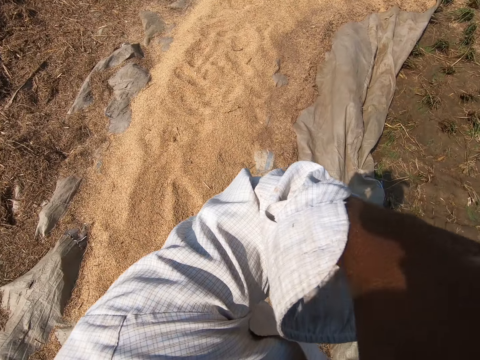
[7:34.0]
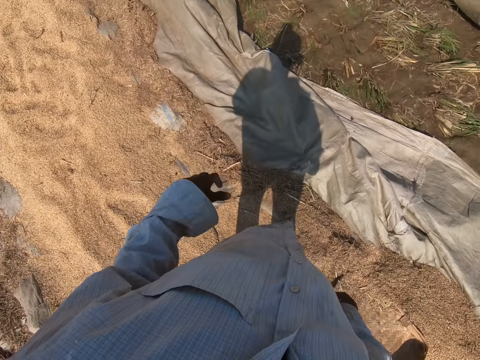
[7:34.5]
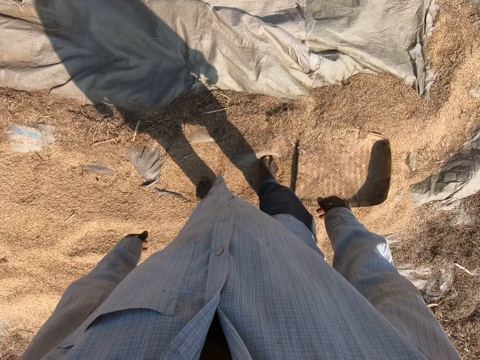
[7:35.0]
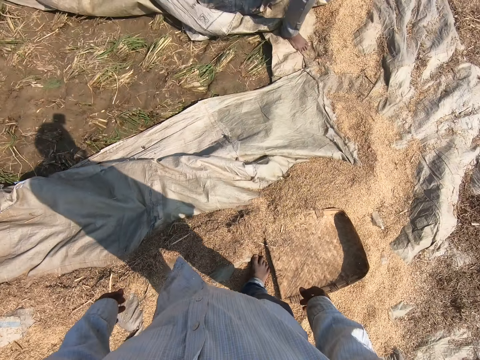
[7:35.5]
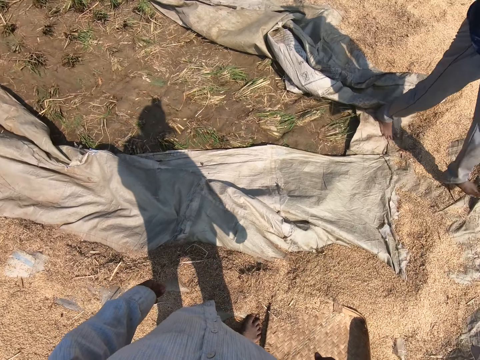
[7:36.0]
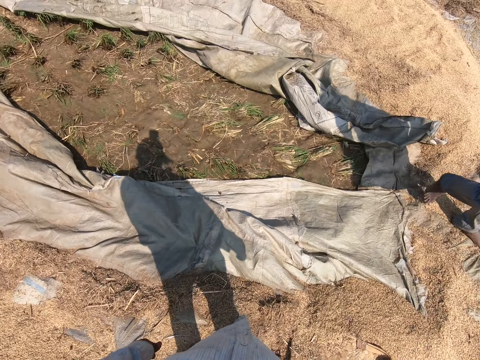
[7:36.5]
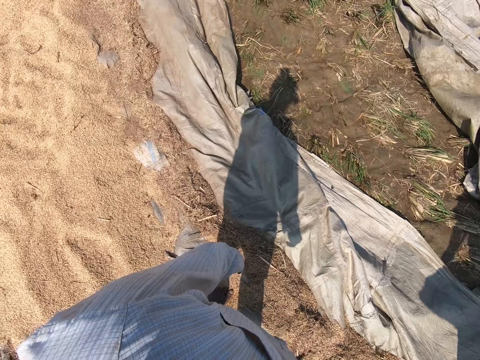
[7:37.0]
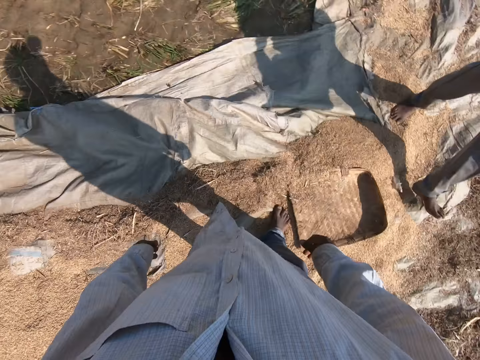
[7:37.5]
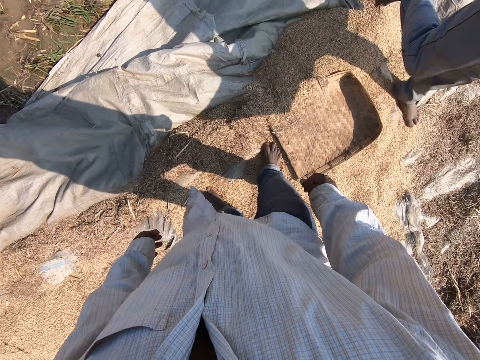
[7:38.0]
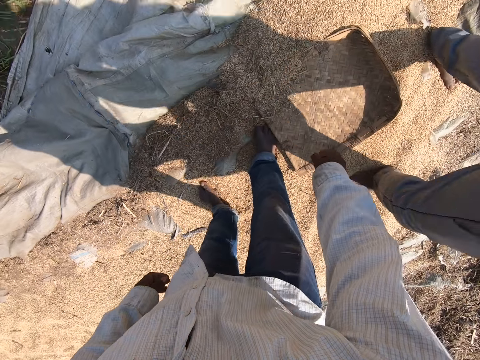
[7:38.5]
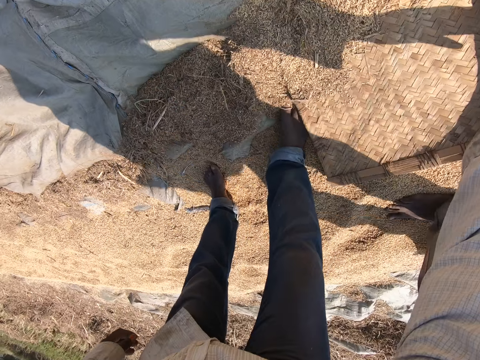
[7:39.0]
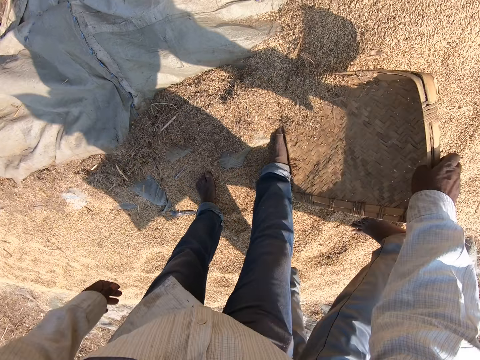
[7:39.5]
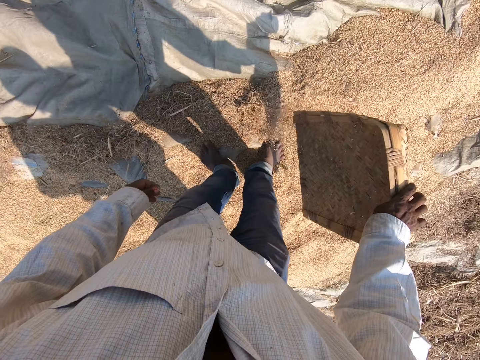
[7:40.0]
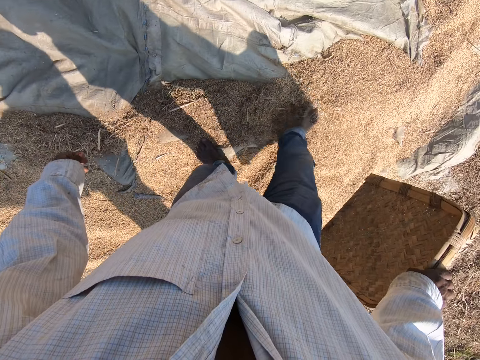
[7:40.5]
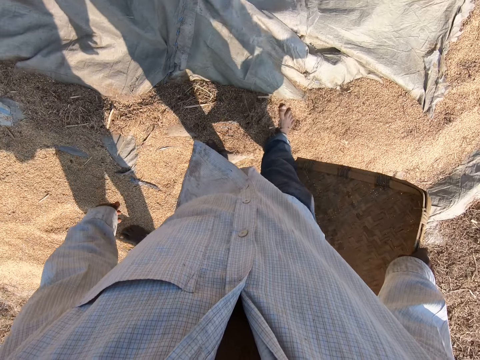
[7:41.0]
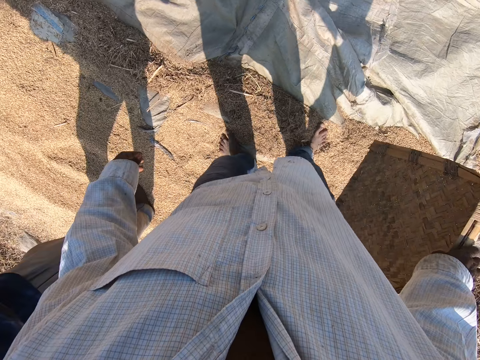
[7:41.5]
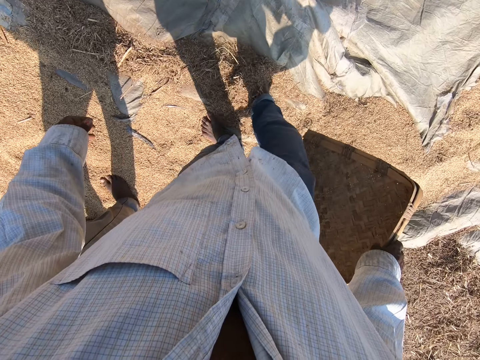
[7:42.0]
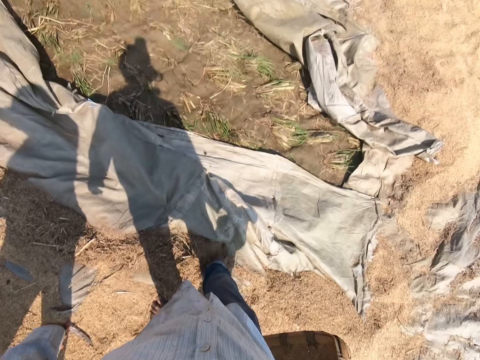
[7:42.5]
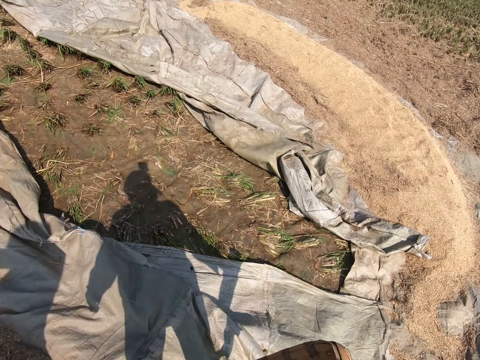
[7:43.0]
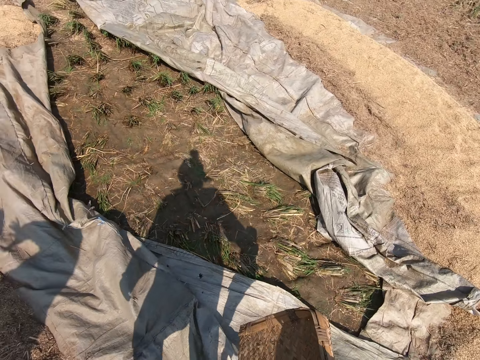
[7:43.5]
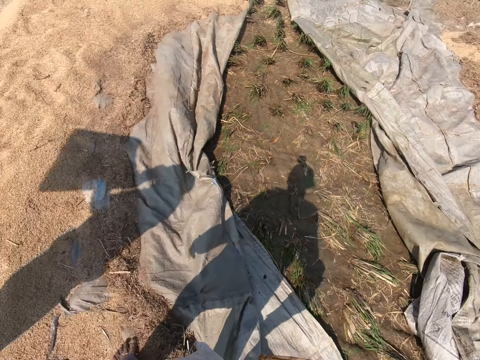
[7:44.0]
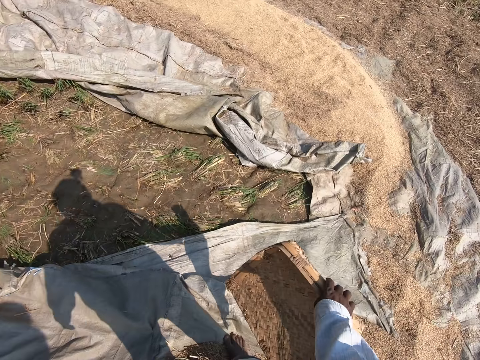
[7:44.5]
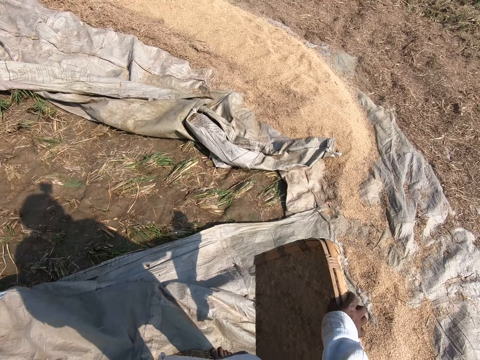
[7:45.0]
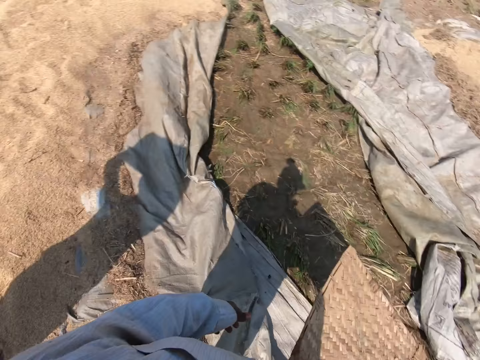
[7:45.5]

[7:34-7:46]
A man walks by. The camera wearer picks up the tray basket. They move an object with the right hand. They look around.

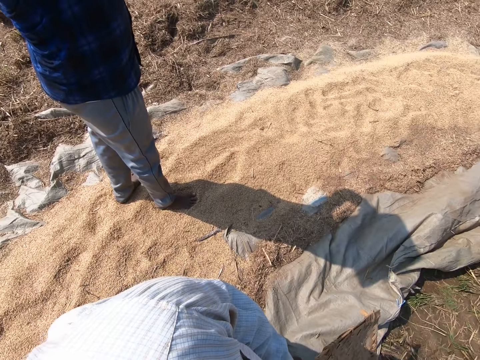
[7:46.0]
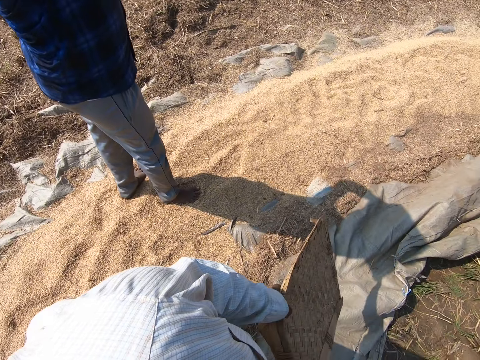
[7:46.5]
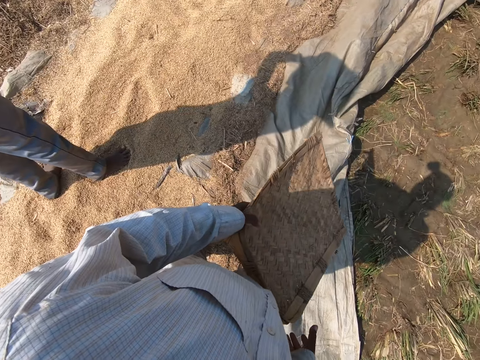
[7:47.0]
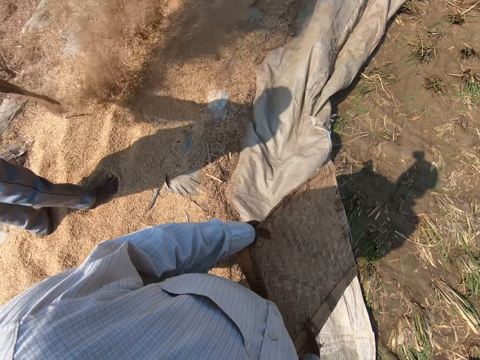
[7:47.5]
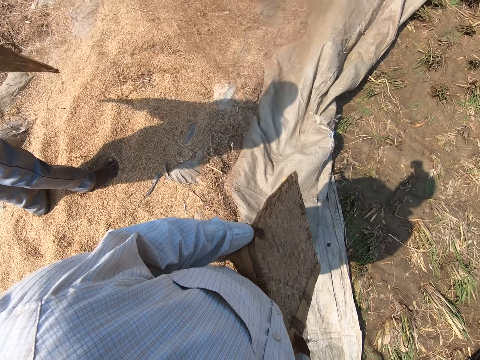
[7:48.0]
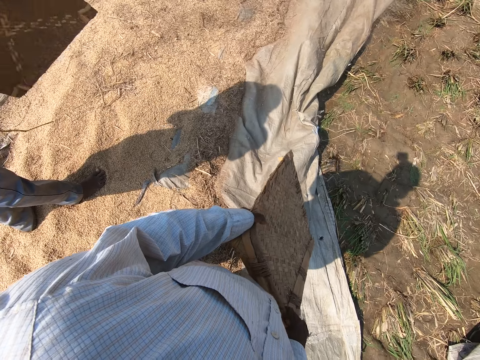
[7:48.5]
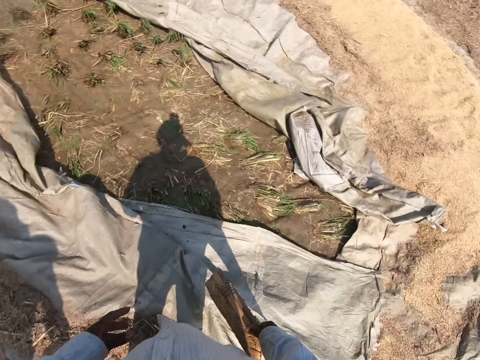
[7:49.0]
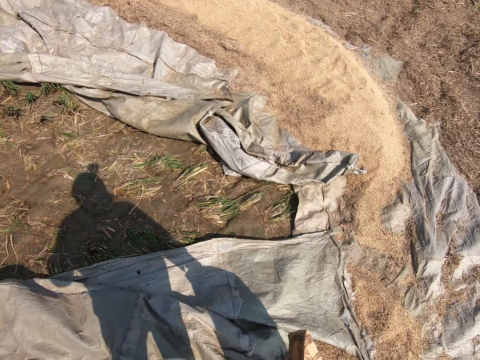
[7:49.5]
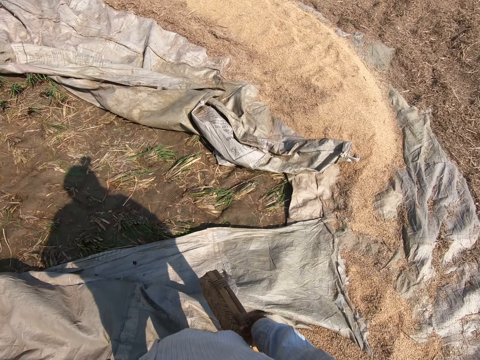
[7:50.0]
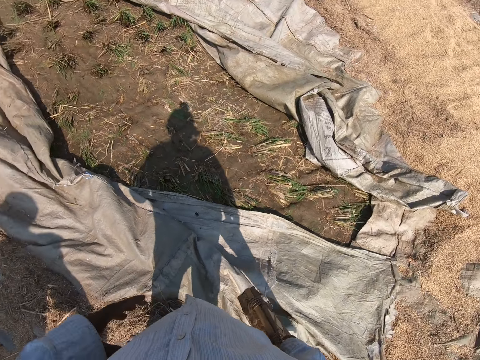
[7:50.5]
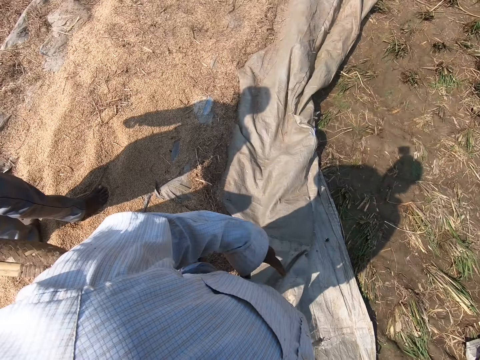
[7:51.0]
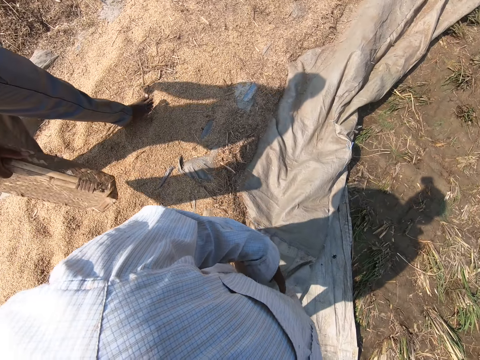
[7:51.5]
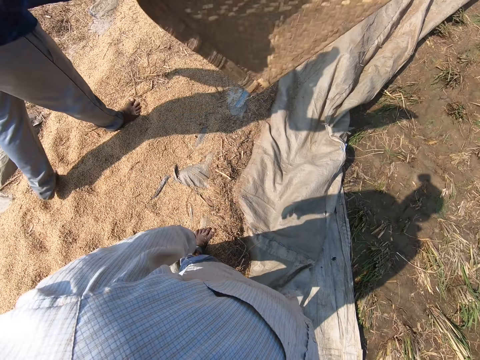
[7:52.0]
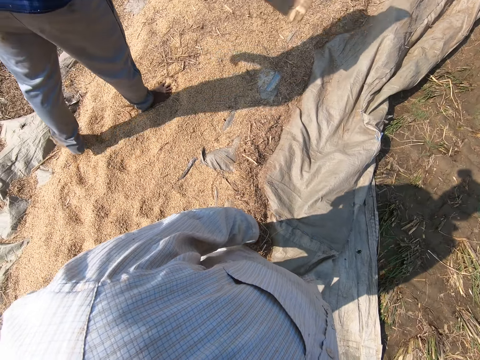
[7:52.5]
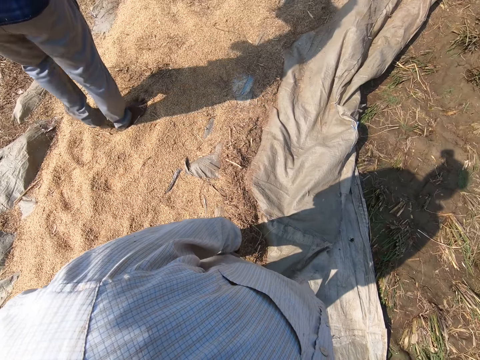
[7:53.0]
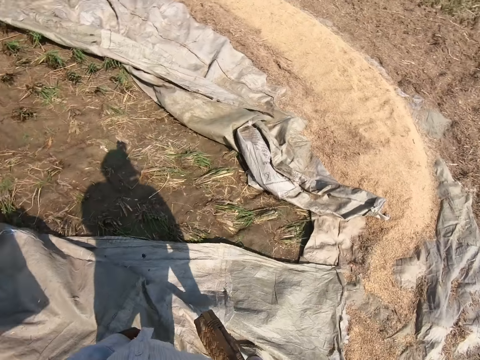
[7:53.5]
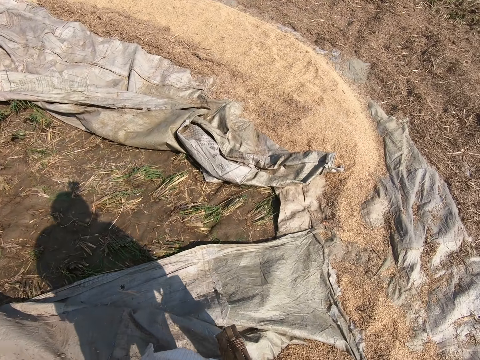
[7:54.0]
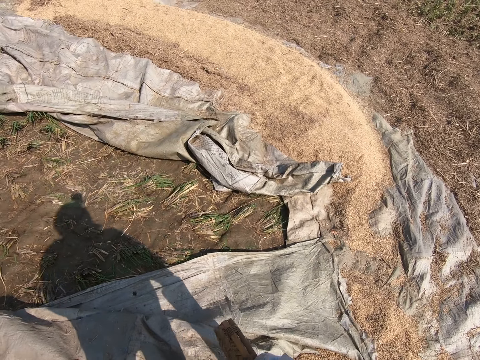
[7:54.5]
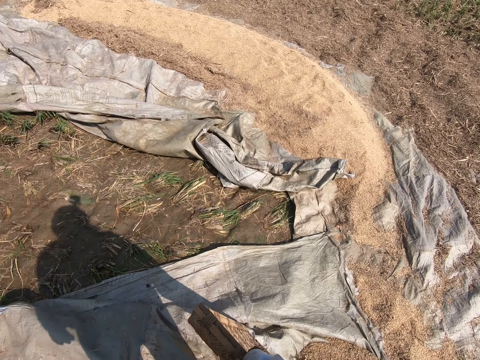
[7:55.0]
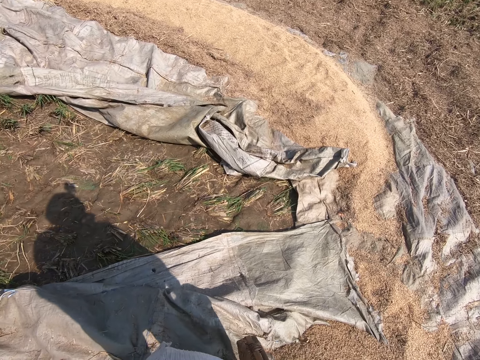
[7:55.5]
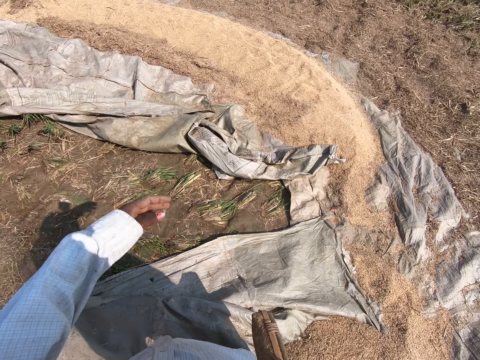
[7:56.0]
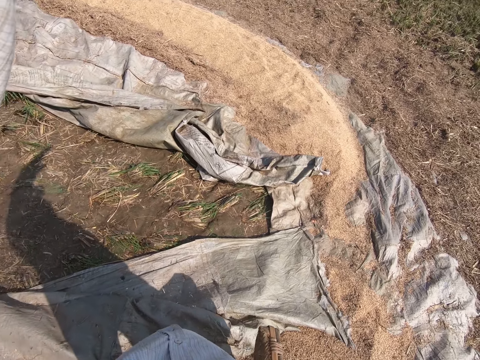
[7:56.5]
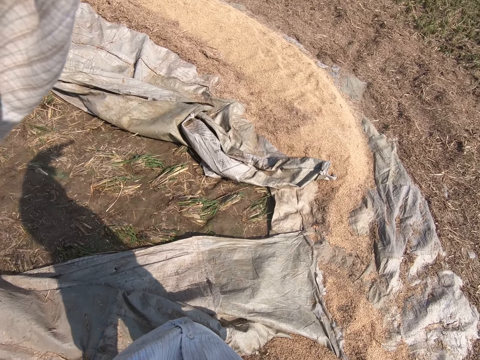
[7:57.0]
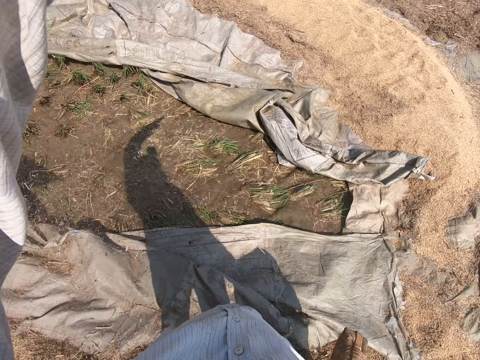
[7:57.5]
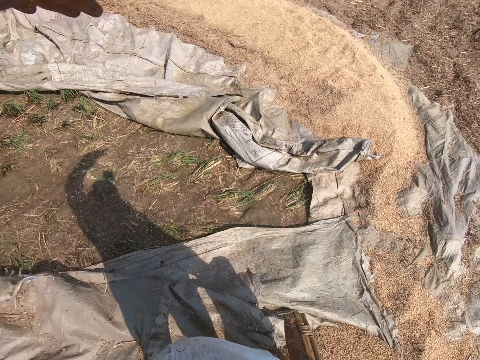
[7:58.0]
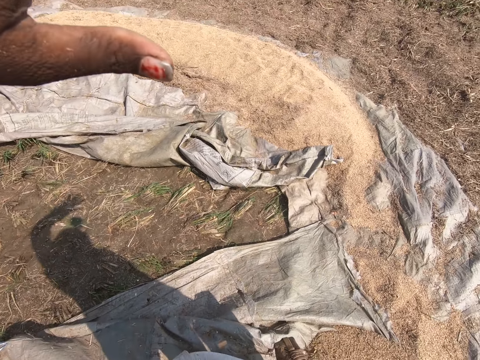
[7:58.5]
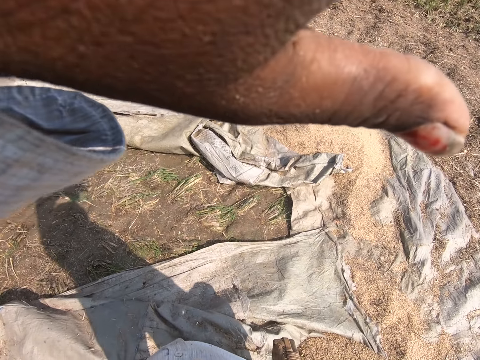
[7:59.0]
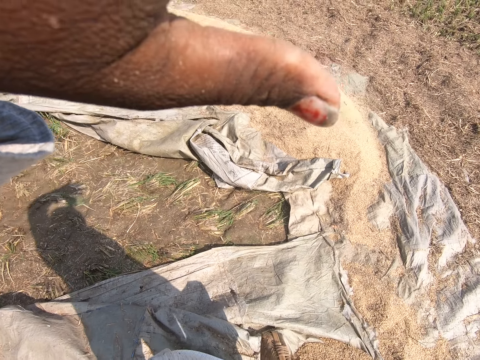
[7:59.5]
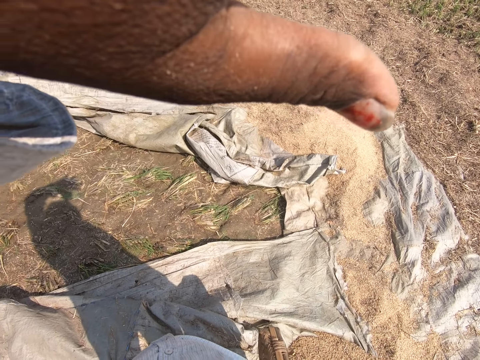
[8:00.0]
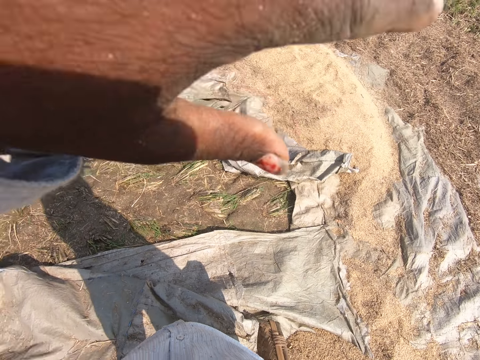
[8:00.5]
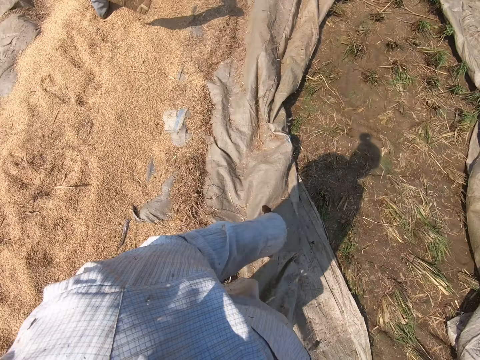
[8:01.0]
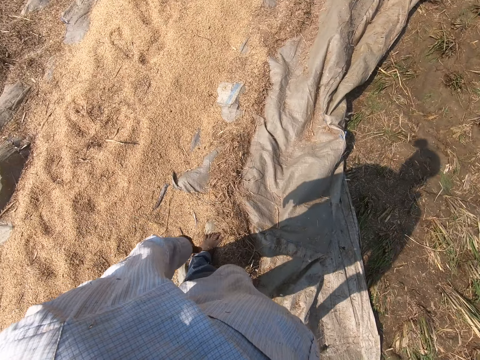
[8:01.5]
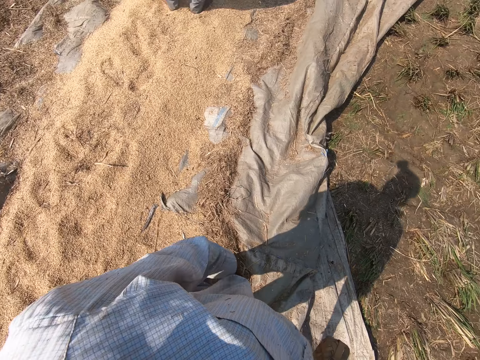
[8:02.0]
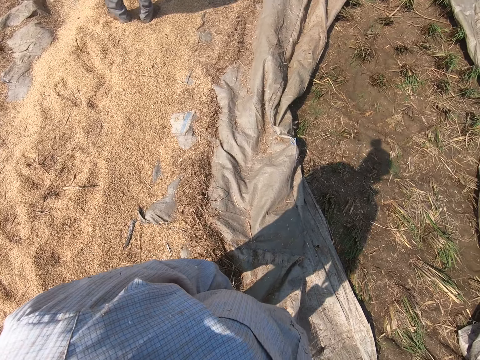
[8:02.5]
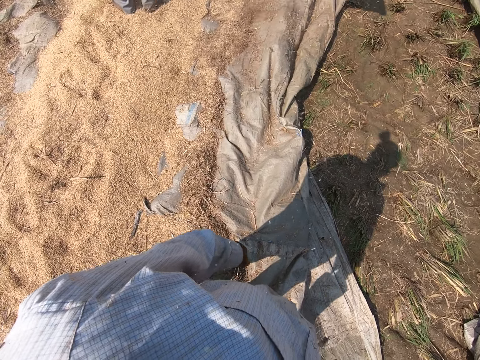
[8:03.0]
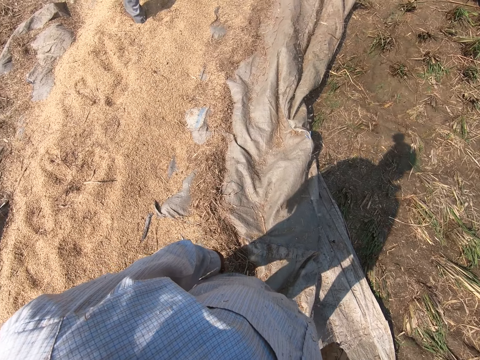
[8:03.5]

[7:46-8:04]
The camera wearer talks. He holds something with both hands. A man pours something. The camera wearer looks around. He touches his shirt. The man moves around. The camera wearer holds up his hand over his face. He moves his hand. He looks around.
